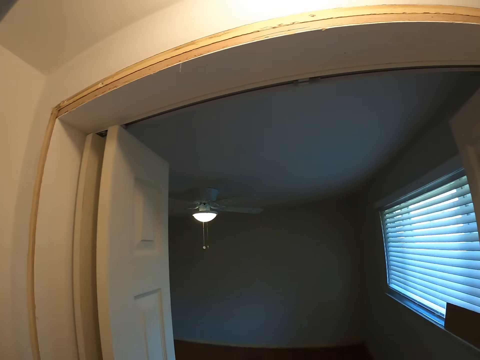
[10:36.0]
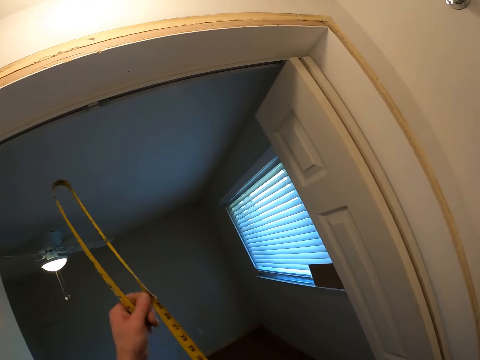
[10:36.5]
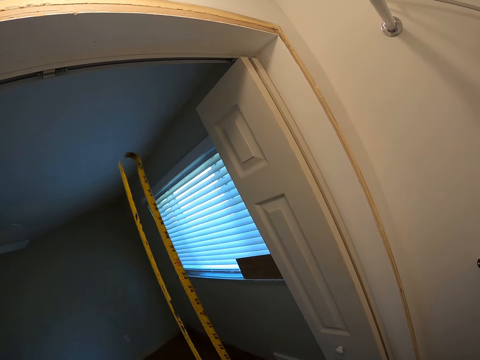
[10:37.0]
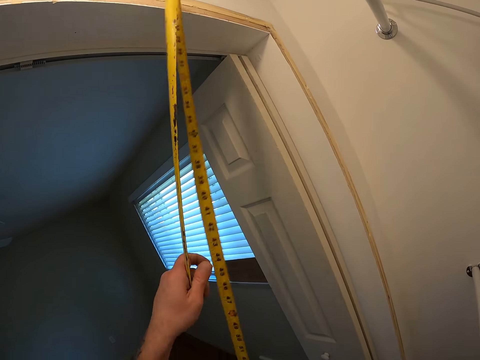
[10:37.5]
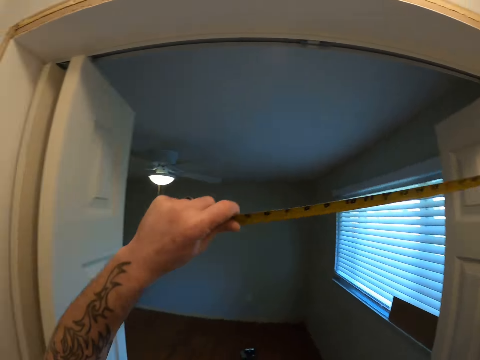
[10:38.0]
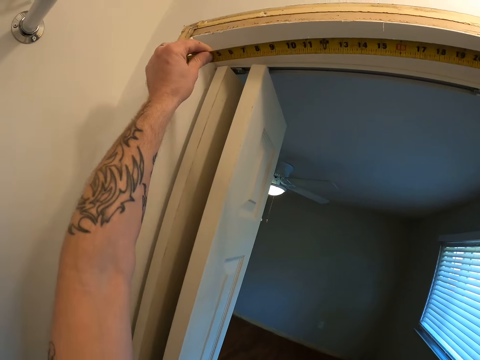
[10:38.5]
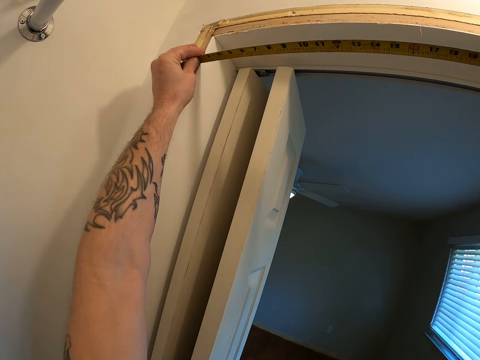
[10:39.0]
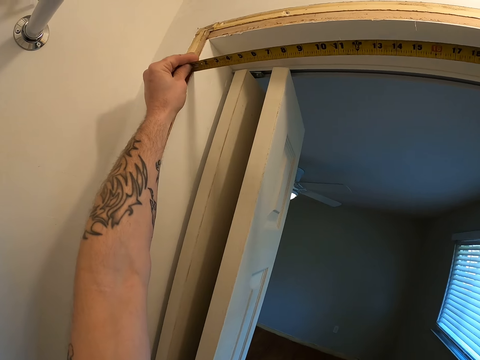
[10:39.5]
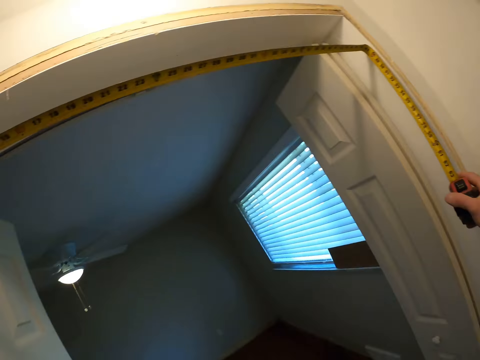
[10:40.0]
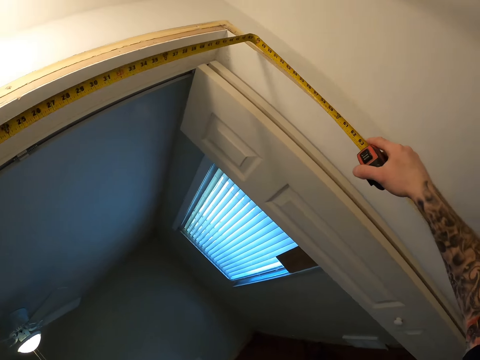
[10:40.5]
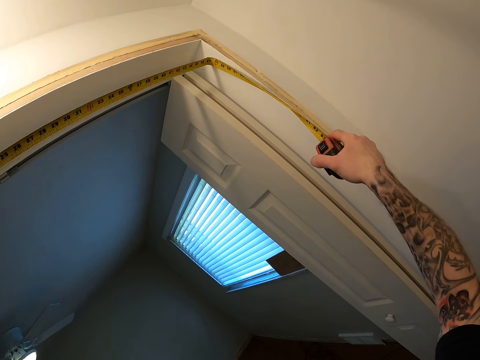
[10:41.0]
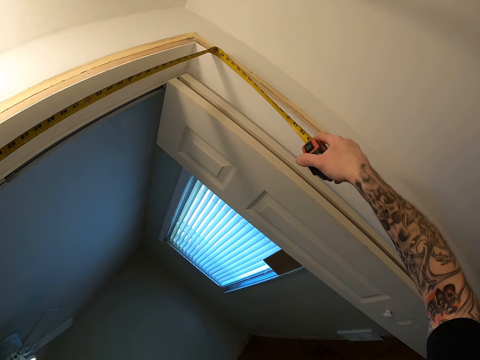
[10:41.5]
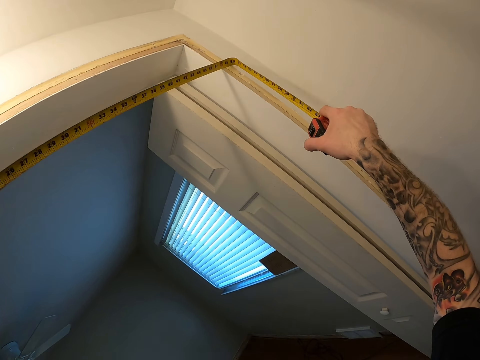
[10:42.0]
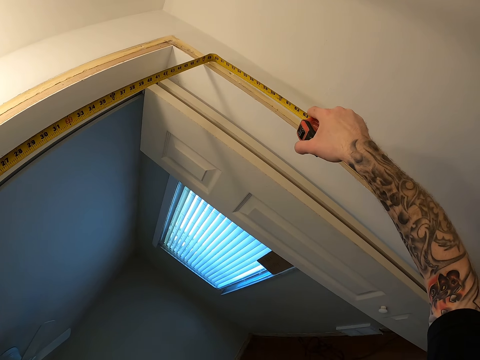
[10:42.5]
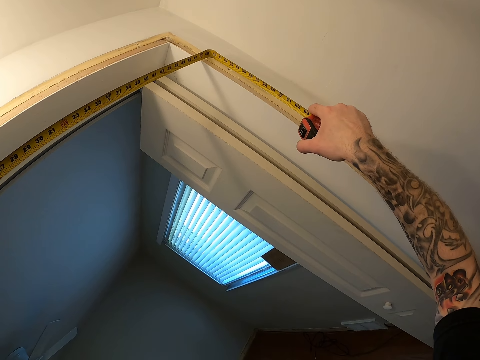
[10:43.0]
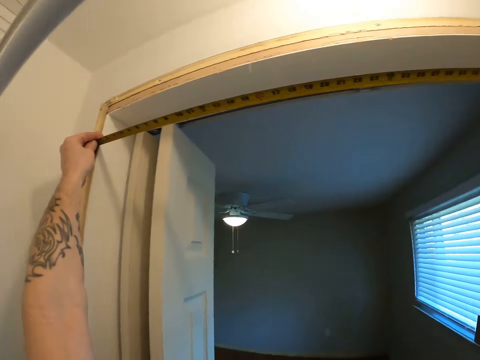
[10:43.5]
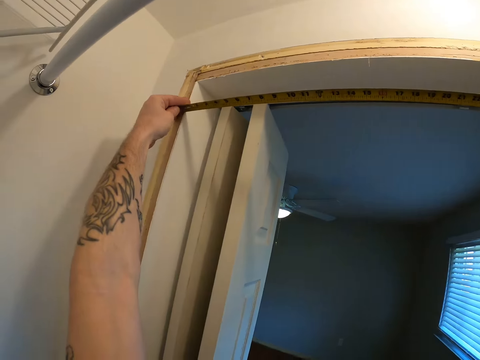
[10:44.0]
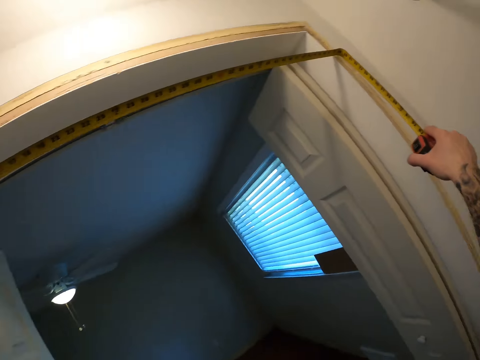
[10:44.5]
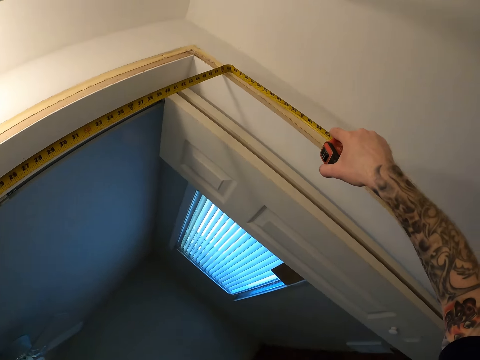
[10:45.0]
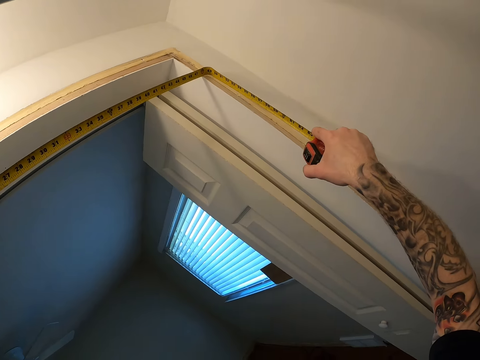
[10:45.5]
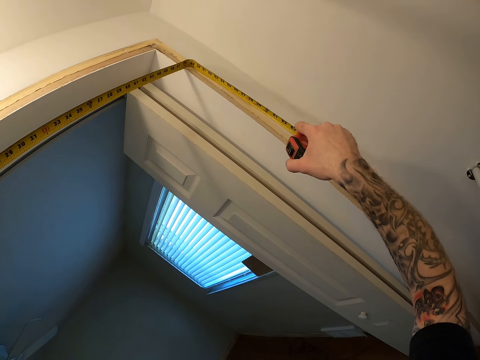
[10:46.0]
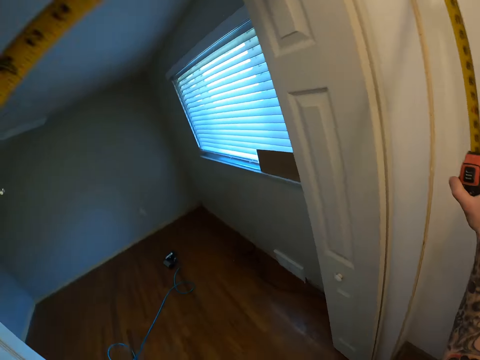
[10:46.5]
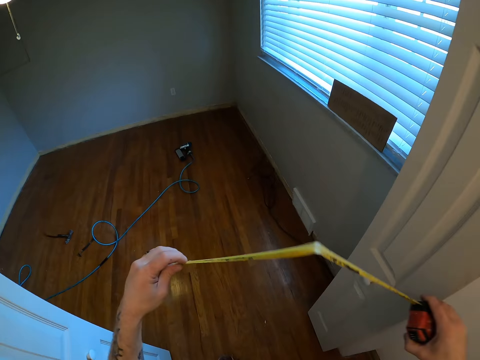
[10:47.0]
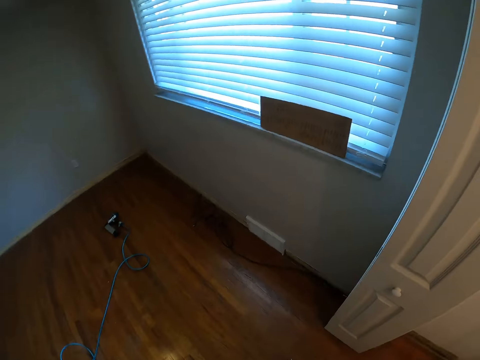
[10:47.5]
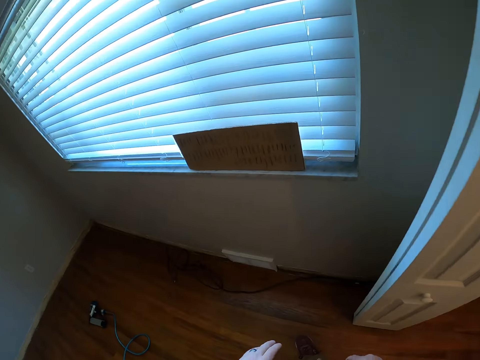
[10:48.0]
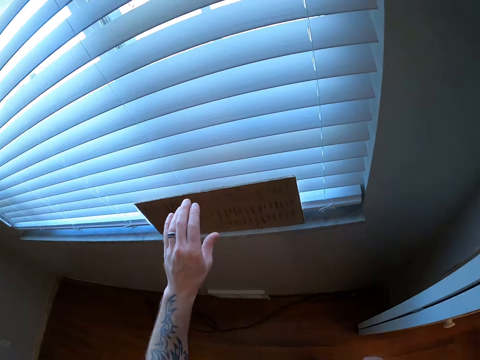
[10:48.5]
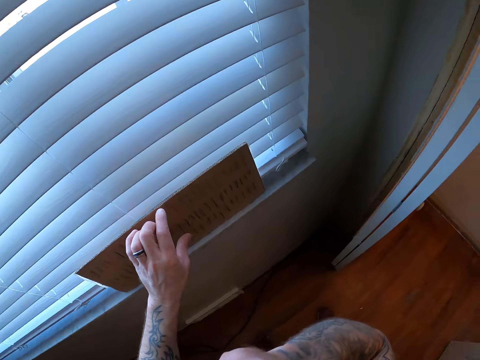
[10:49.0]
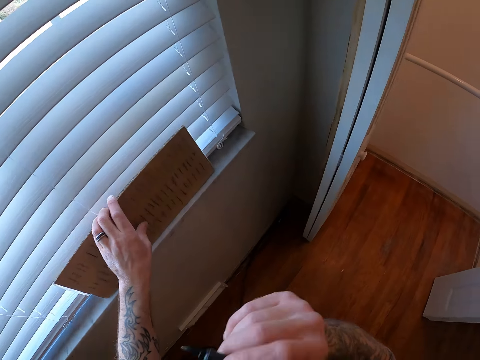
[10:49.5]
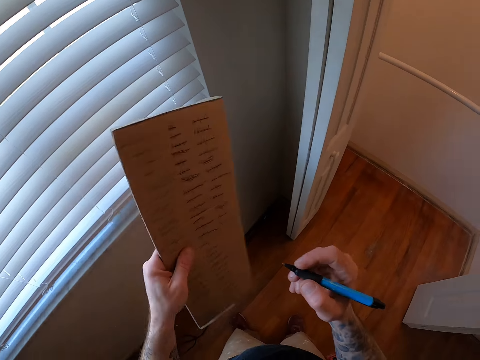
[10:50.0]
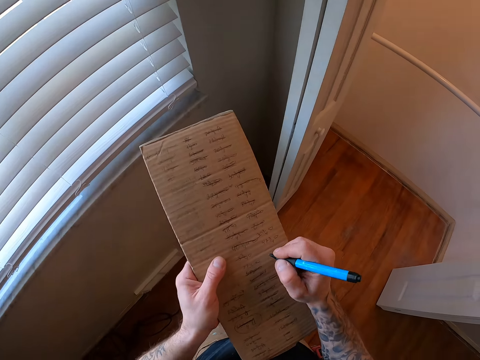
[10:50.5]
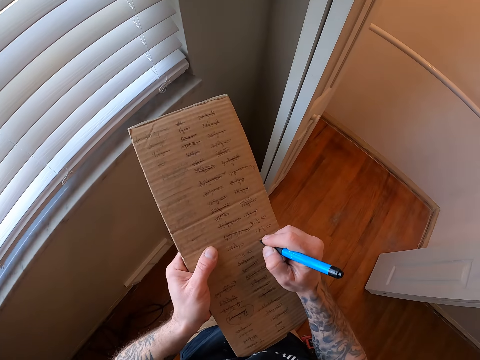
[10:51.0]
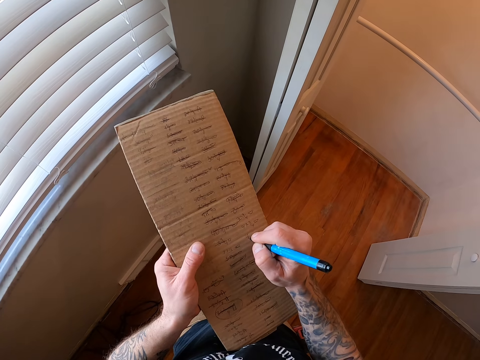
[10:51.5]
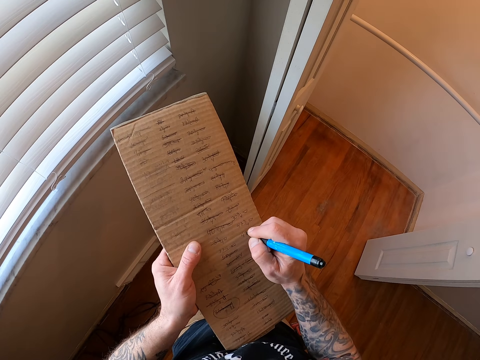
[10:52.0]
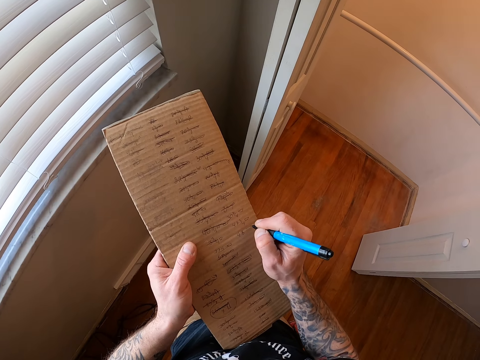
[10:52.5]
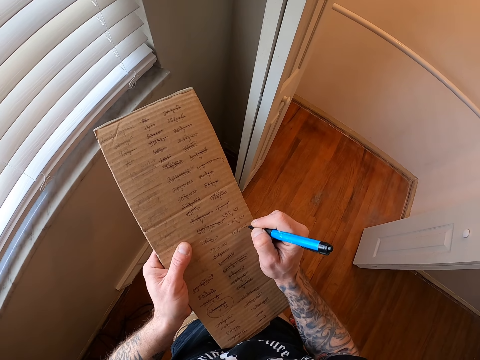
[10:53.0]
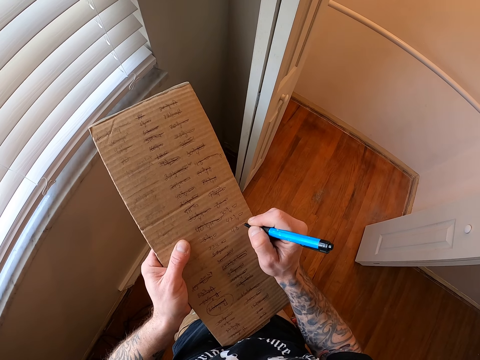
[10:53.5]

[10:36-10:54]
The camera wearer measures the inner part of the closet door frame with the tape measure. They push back the tape measure. They pick up the carton board from the window stool. They get the pen. They write the measurement on the carton board with the pen.

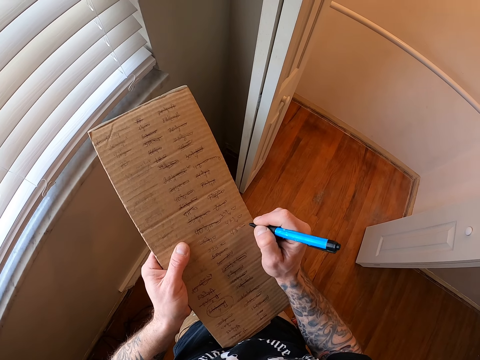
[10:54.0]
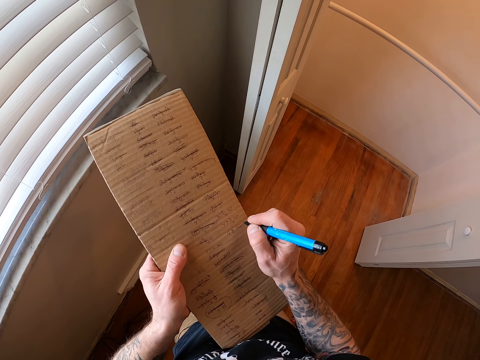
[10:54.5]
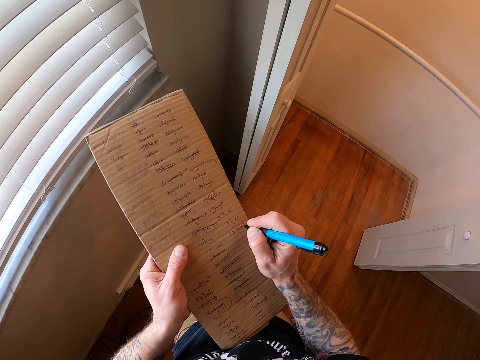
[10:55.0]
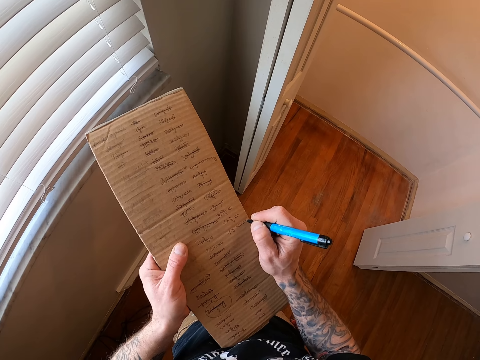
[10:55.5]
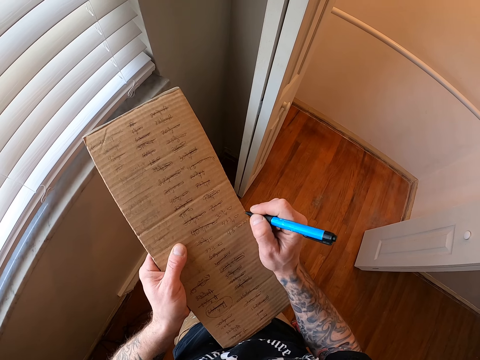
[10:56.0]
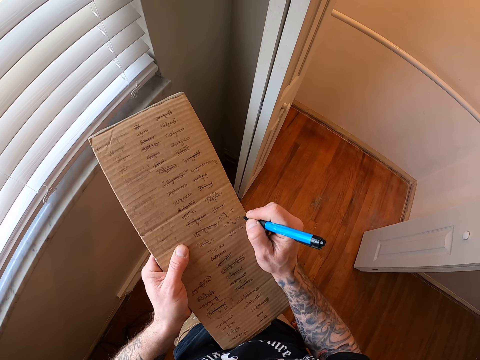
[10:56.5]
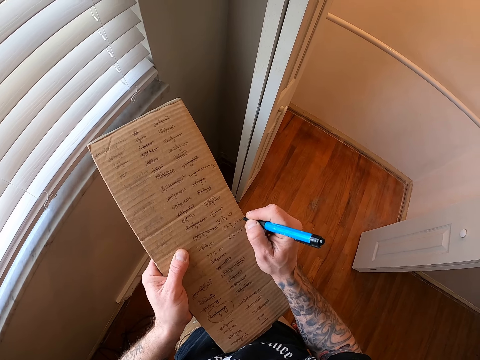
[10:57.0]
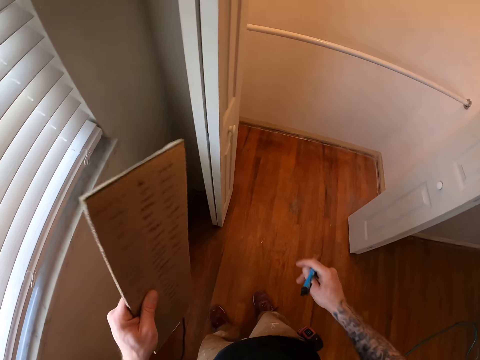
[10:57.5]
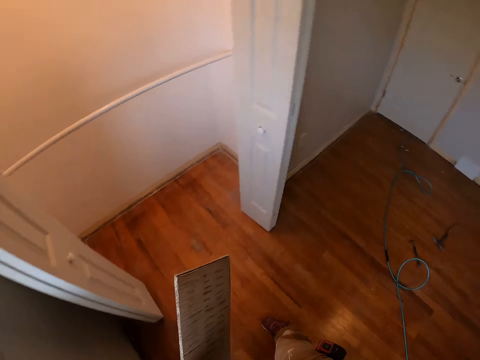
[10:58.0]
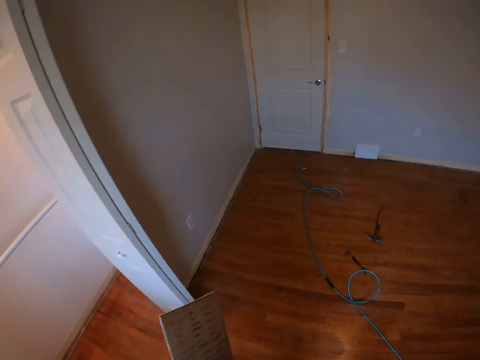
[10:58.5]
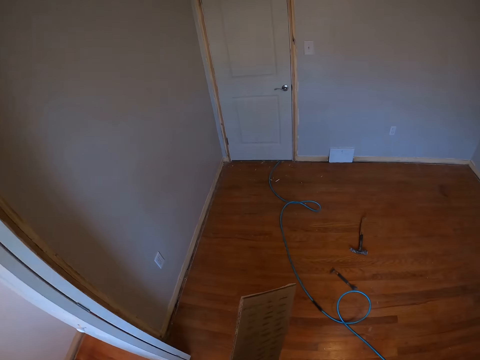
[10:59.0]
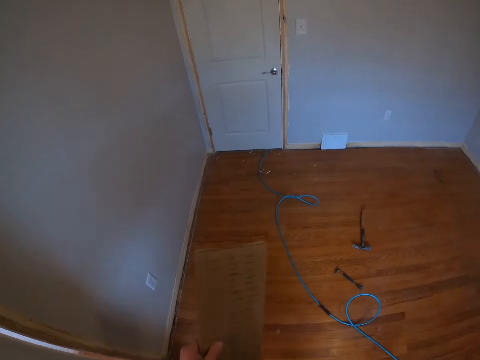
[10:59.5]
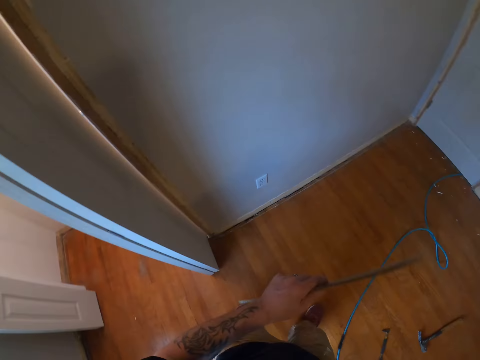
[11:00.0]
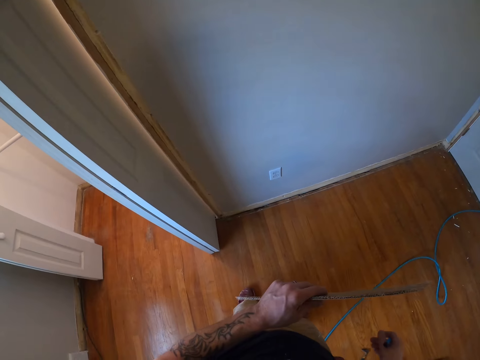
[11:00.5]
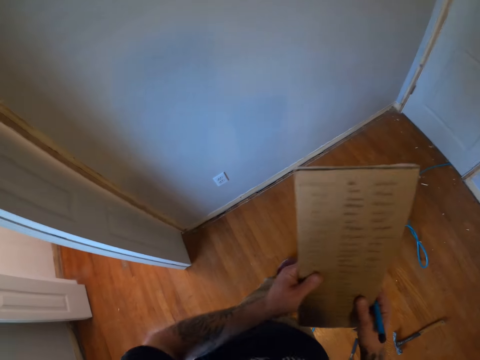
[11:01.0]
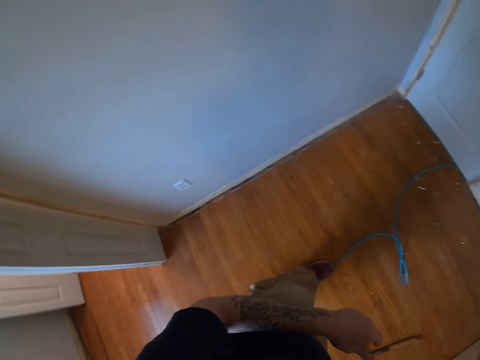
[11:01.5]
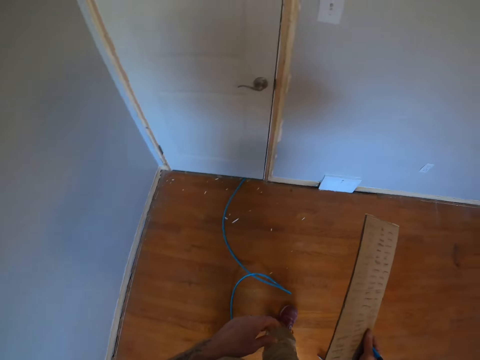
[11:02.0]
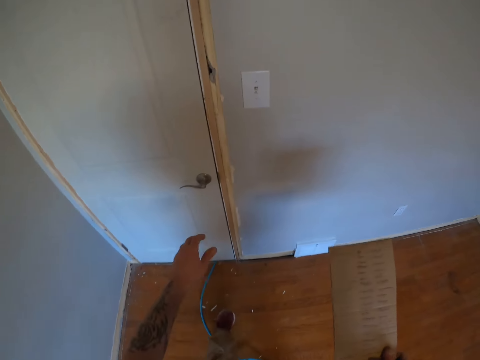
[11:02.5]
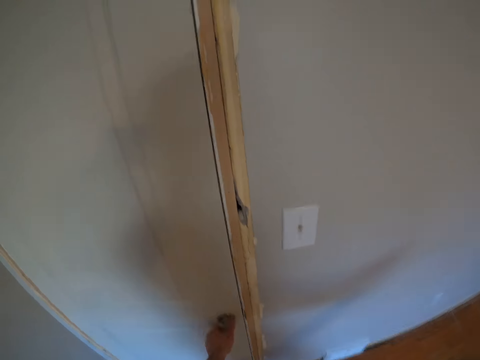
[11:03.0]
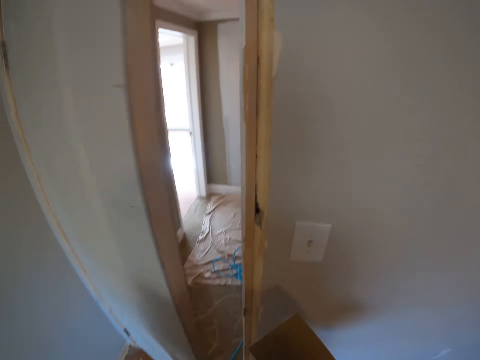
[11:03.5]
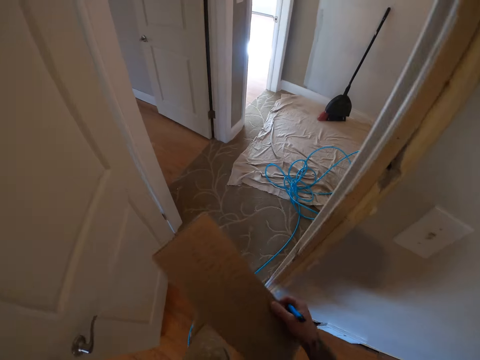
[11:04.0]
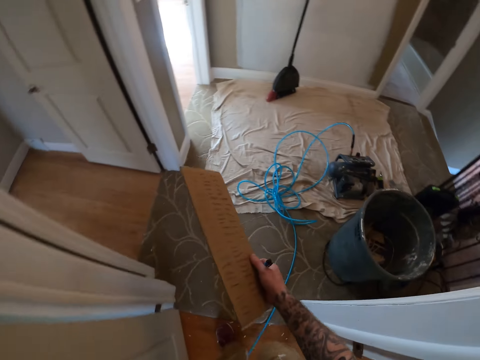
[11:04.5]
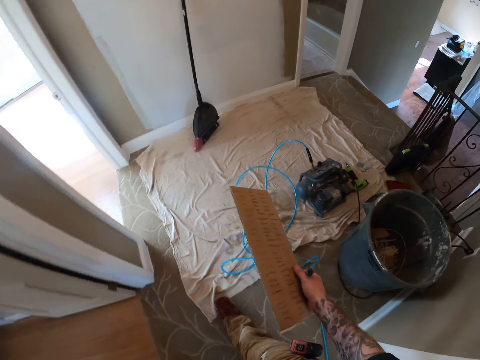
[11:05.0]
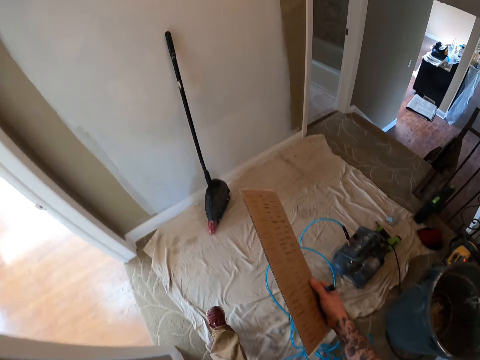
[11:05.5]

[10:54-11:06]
The camera wearer turns. They walk. They transfer the carton board to the right hand. They open the door. They walk out the door.
